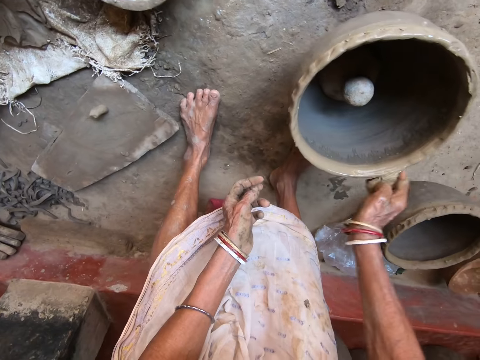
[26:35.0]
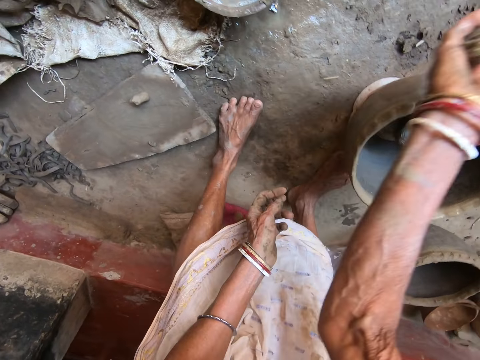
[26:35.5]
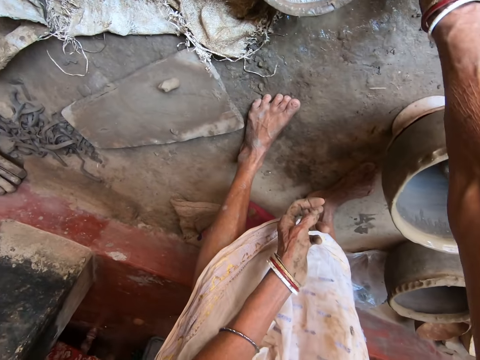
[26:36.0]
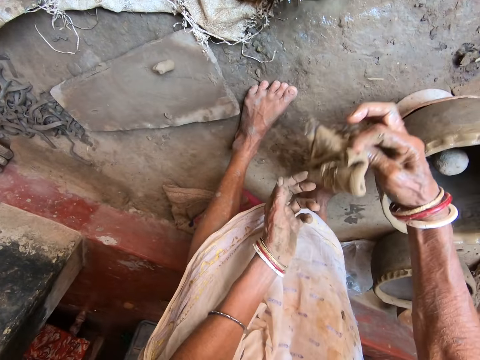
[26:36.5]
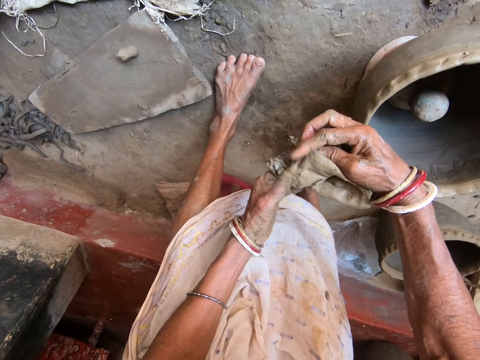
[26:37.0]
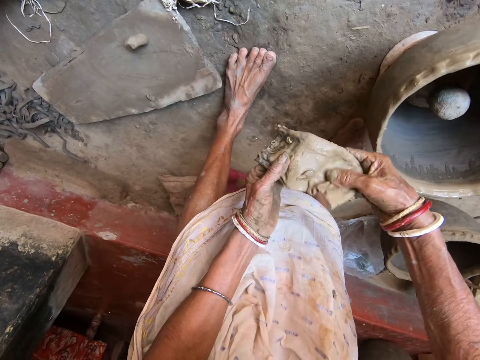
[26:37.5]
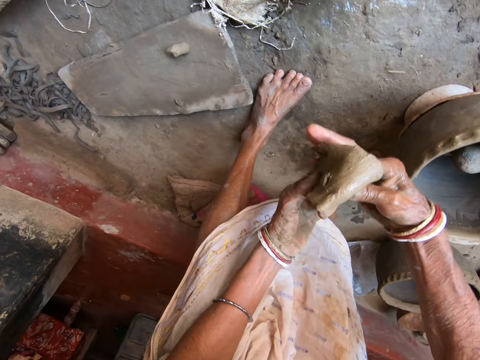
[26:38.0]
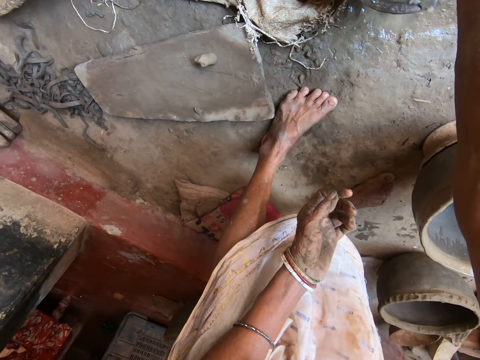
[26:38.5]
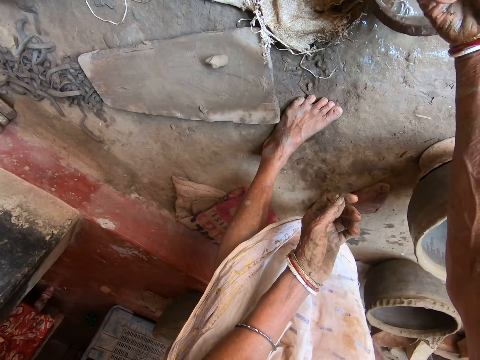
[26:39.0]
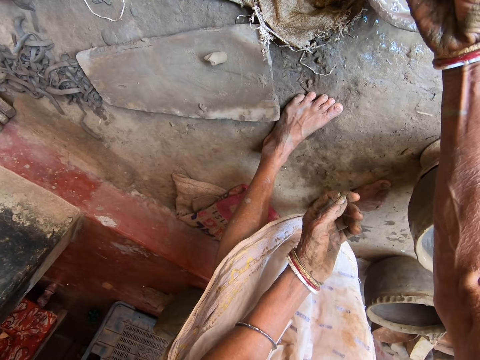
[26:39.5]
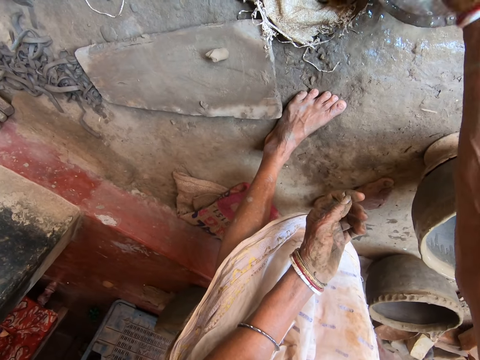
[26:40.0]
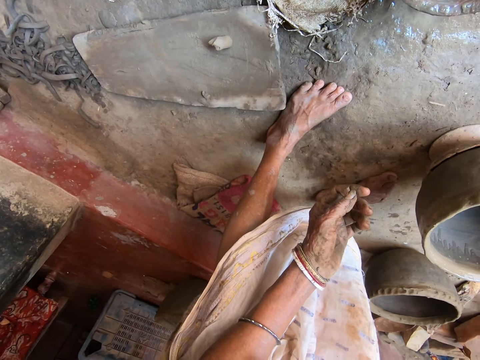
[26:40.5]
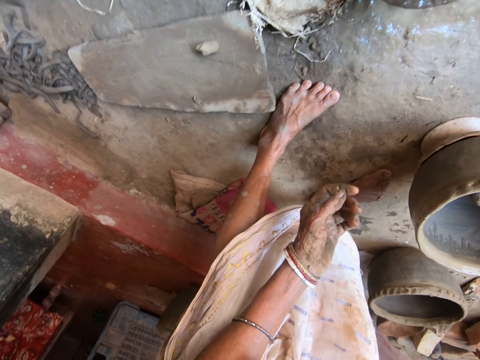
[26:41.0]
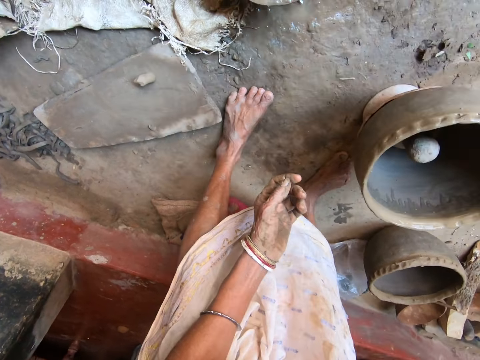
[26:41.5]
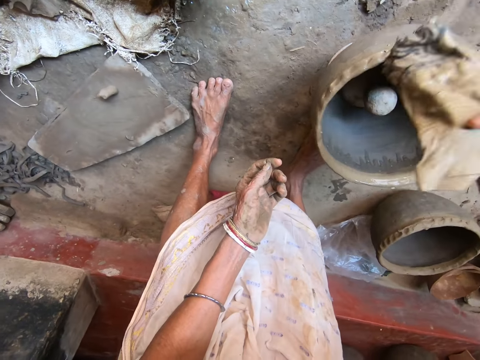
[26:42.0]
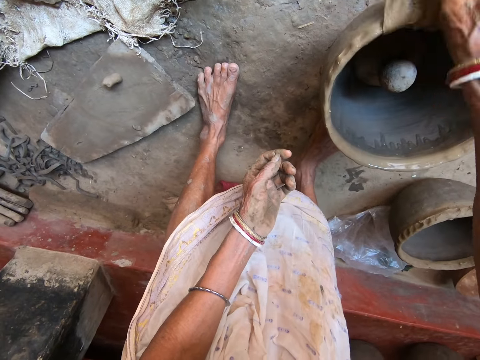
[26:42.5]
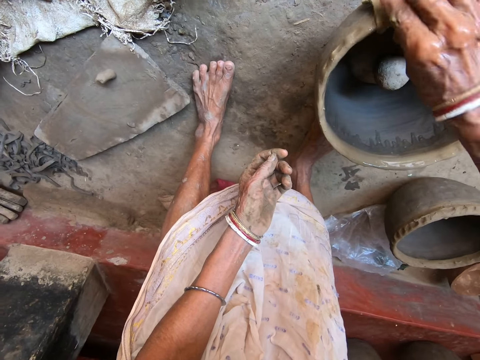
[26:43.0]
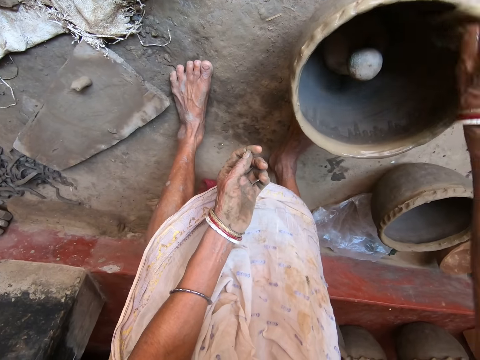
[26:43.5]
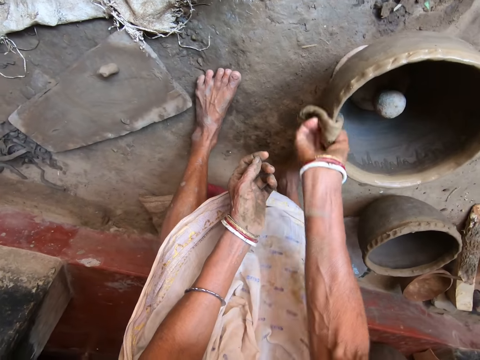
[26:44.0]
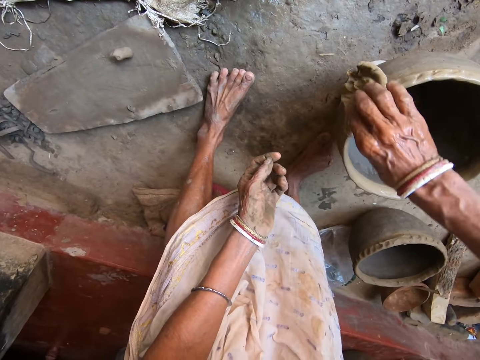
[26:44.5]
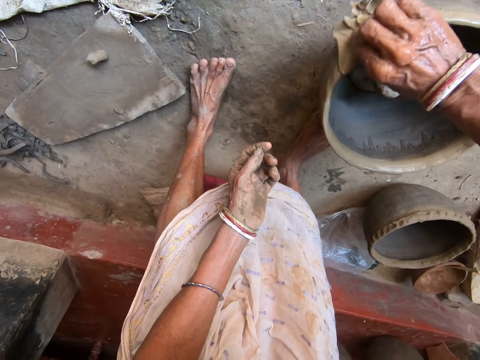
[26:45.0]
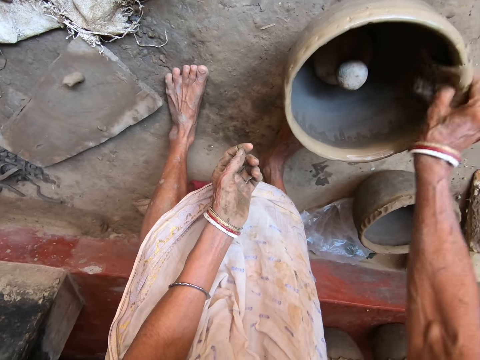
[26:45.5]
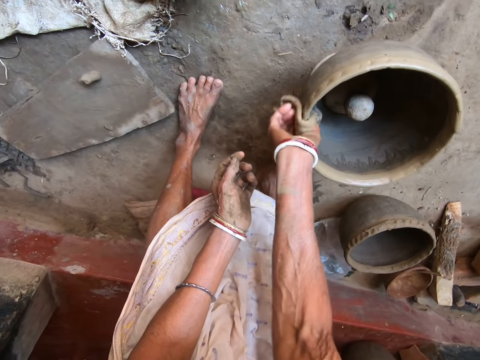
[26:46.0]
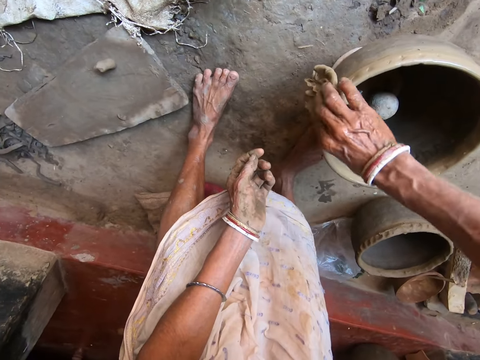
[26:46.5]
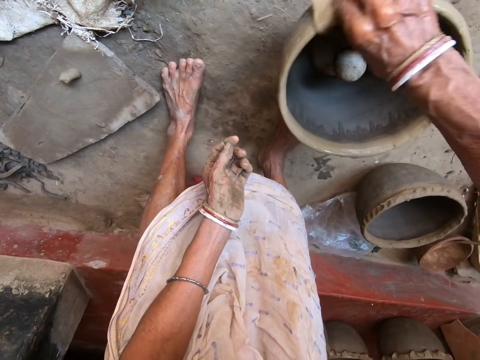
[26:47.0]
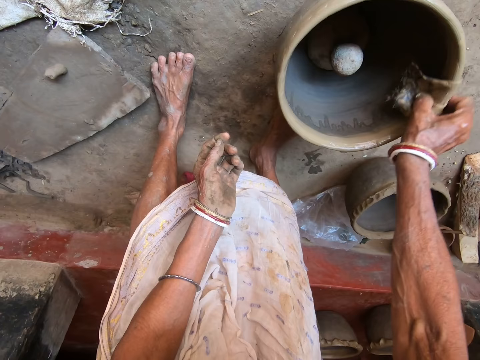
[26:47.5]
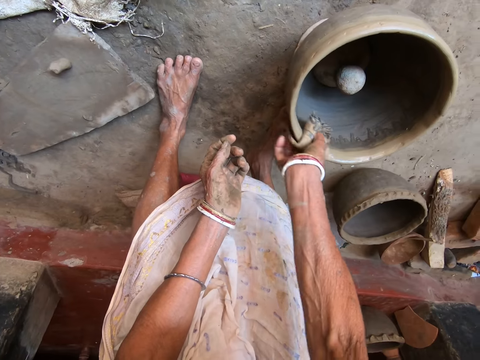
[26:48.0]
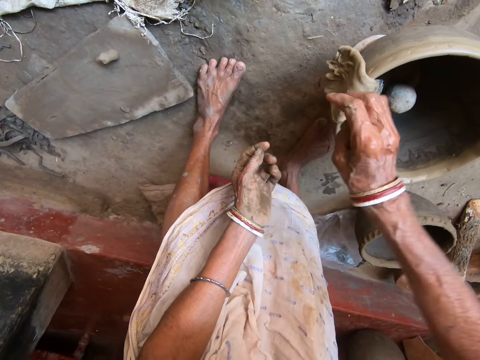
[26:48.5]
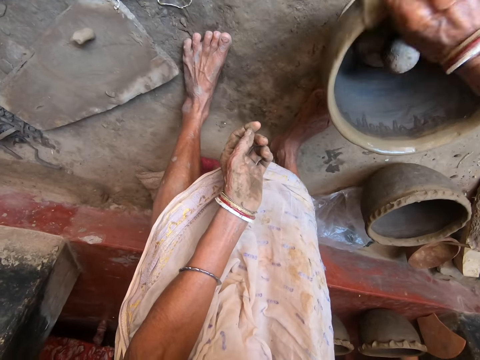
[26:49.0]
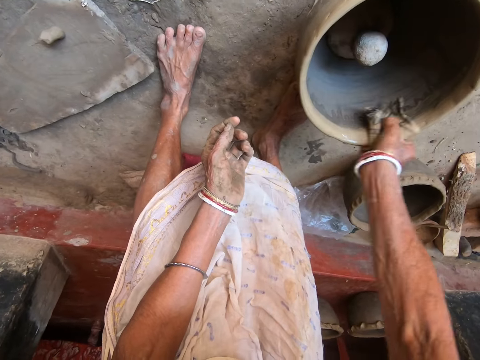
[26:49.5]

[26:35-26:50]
The camera wearer picks up a rag on the floor with her right hand. She folds the rag with both hands. She adjusts the rag. She holds the rag with her right hand. She rinses the rag in the bowl of water with her right hand. She drops the rag on the clay pot on the stand on the floor with her right hand. She wipes the clay pot on the stand on the floor with the rag in her right hand.

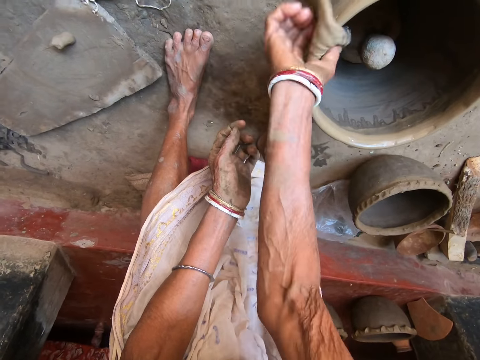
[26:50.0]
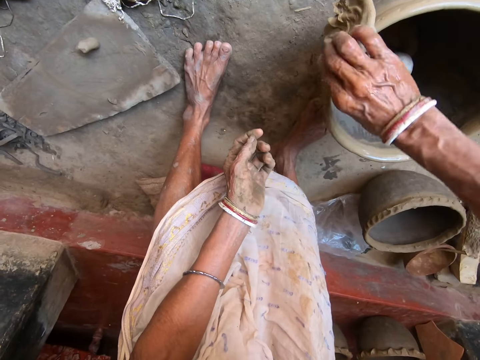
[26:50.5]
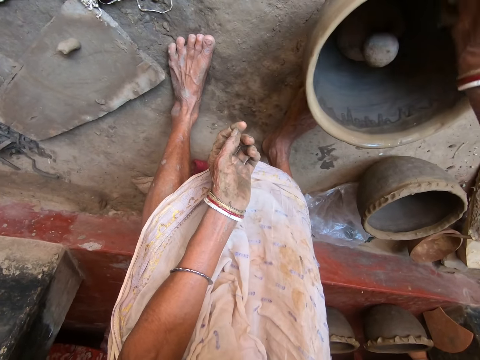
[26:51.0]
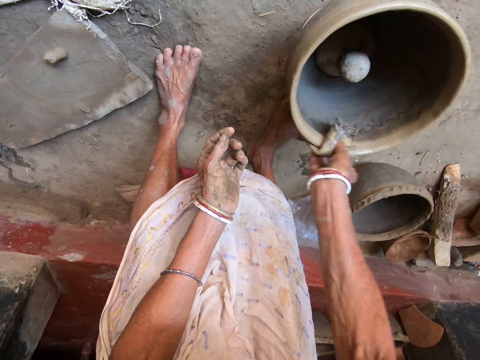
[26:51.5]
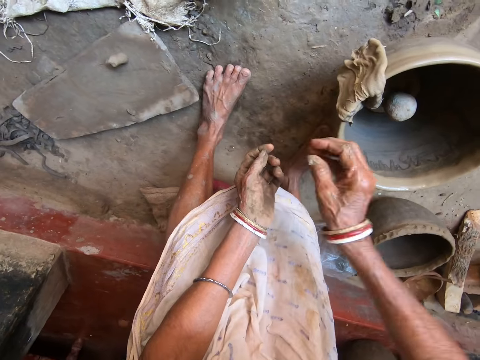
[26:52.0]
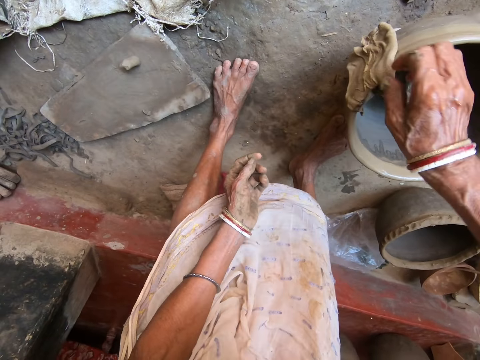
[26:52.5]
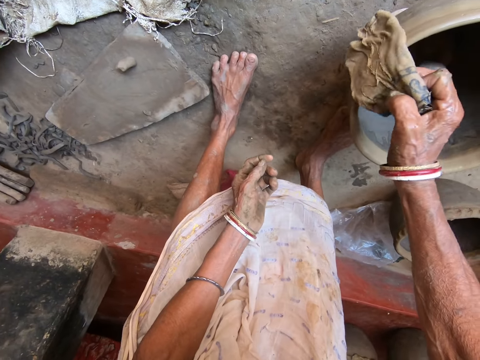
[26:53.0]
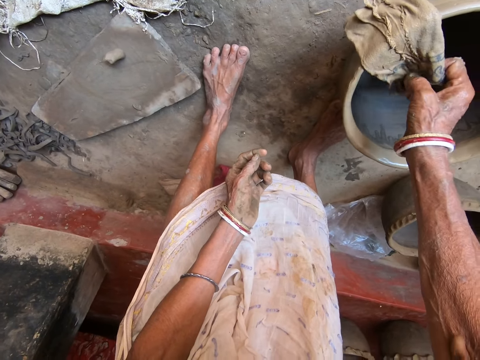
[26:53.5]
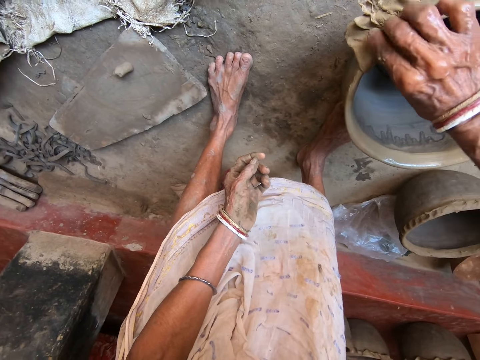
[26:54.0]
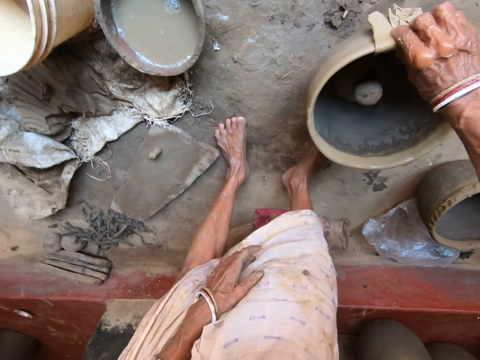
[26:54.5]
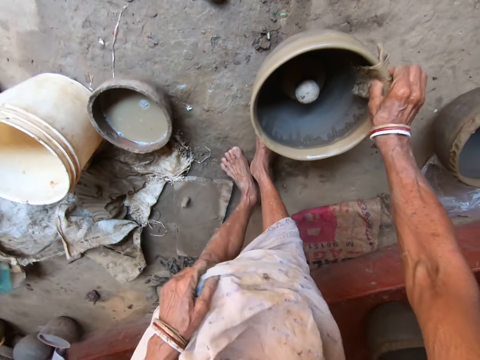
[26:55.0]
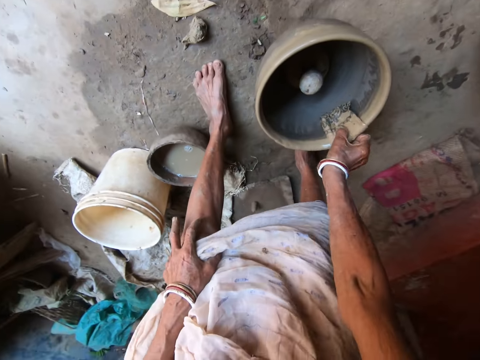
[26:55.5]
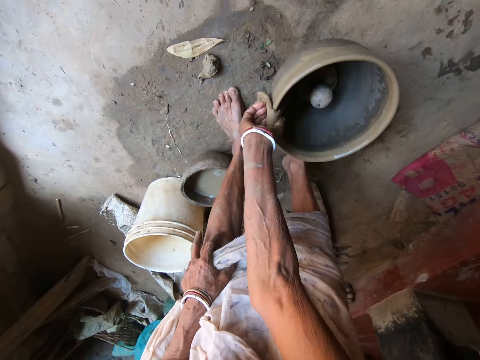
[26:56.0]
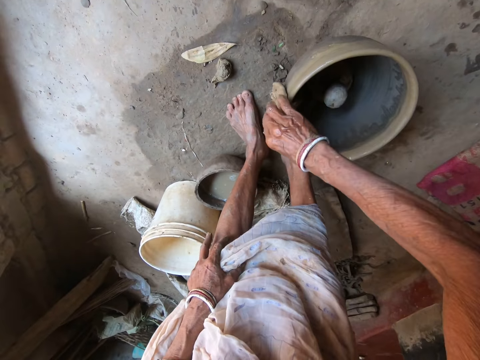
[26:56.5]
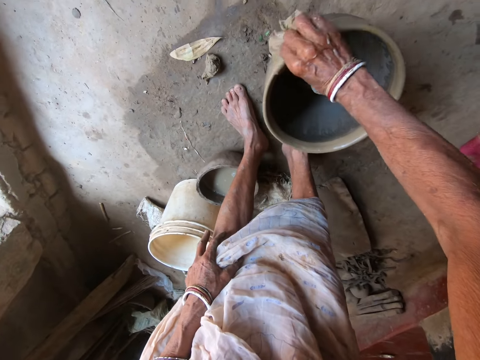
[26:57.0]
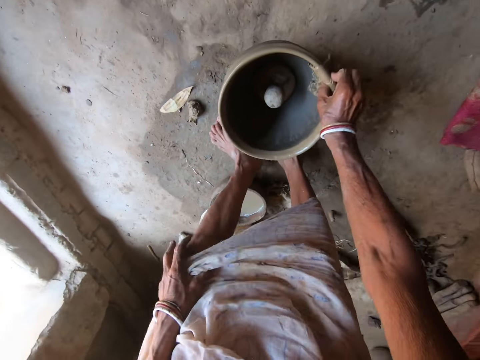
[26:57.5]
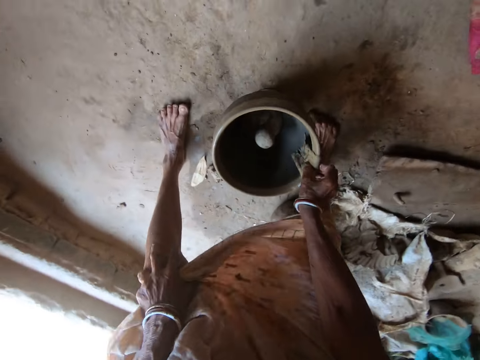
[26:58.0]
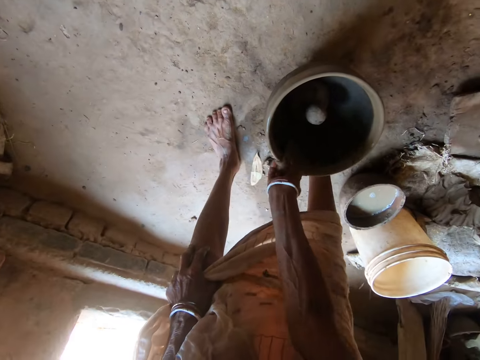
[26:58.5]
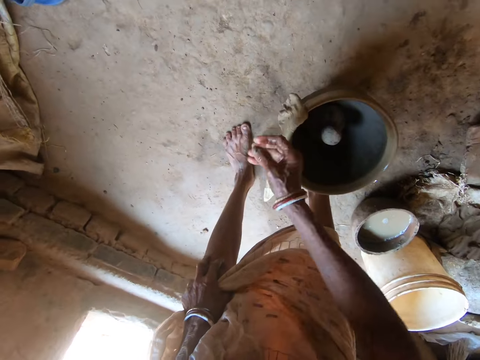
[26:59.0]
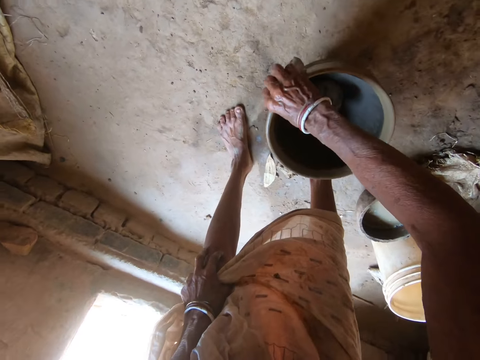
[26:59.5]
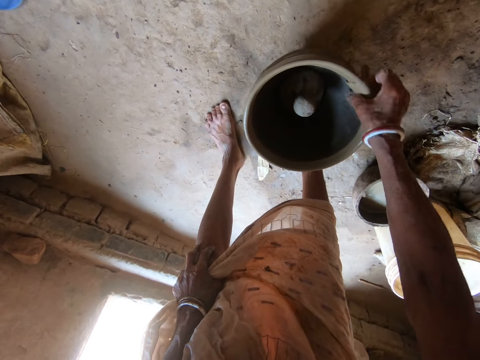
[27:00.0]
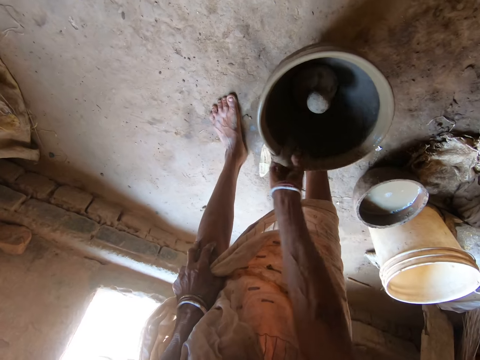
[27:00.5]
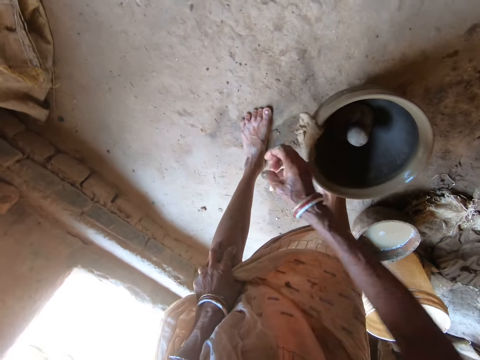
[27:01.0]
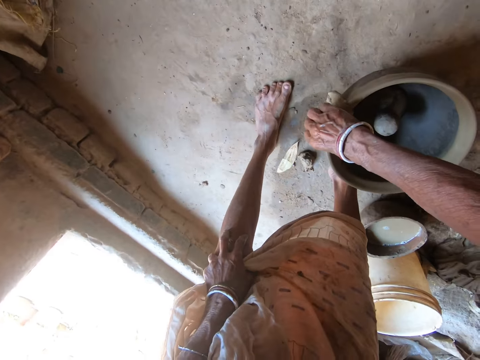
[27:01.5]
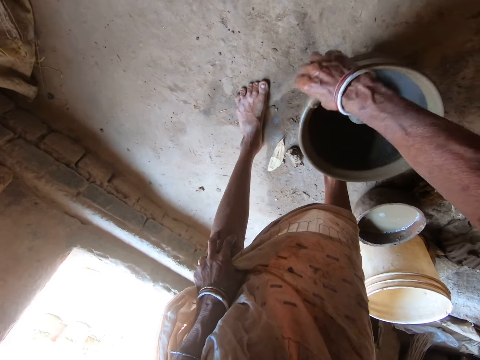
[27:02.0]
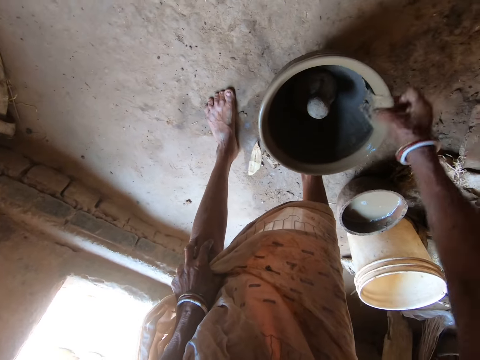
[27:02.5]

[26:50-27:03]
The camera wearer adjusts the cloth. She holds the cloth on the edge of the clay pot on the floor with her right hand. She drags the cloth on the edge of the clay pot on the floor with her right hand. She moves. She smoothens the pot. She places her left hand on her left knee.
